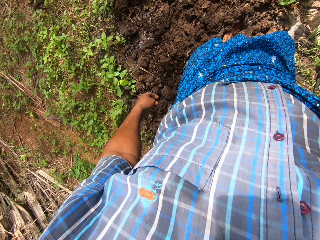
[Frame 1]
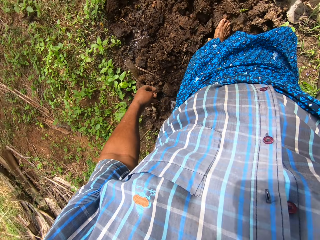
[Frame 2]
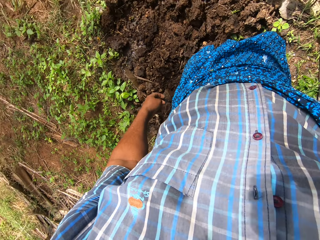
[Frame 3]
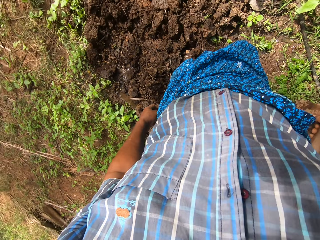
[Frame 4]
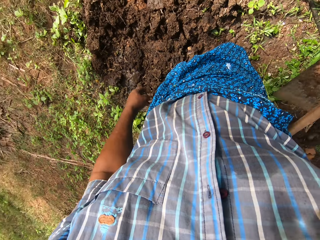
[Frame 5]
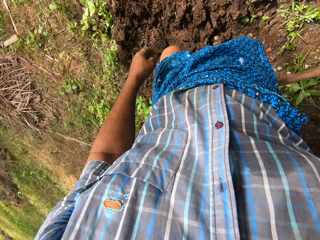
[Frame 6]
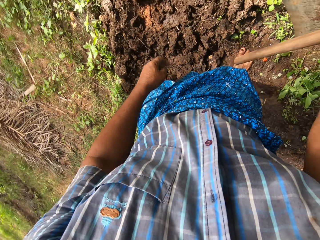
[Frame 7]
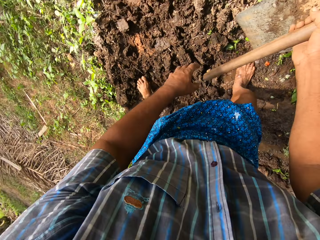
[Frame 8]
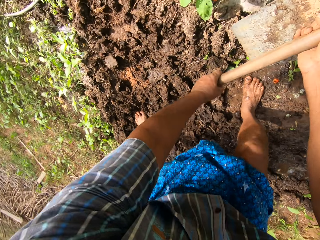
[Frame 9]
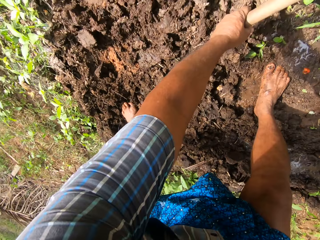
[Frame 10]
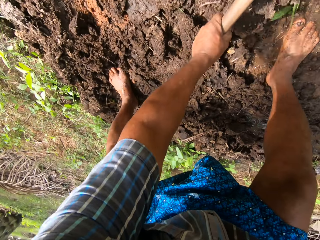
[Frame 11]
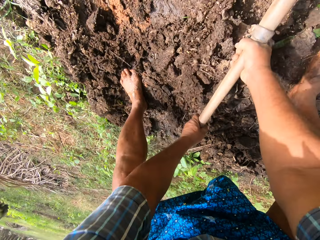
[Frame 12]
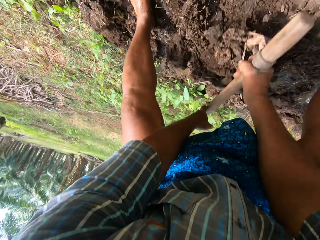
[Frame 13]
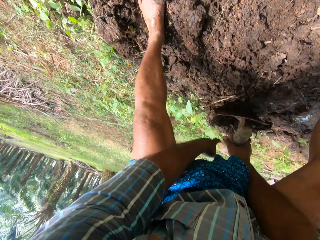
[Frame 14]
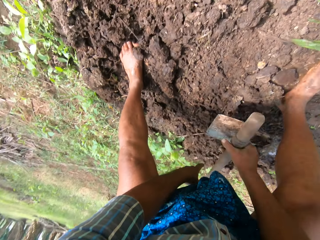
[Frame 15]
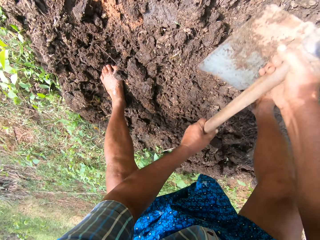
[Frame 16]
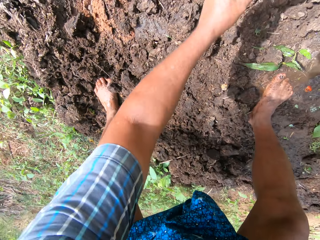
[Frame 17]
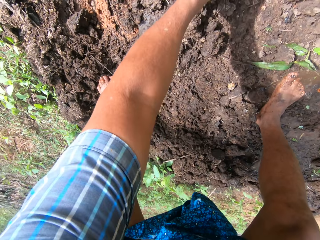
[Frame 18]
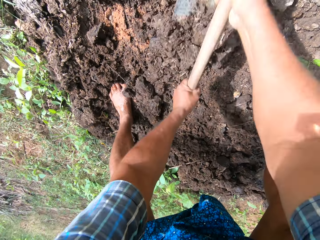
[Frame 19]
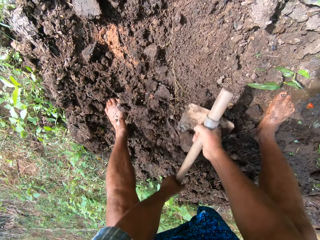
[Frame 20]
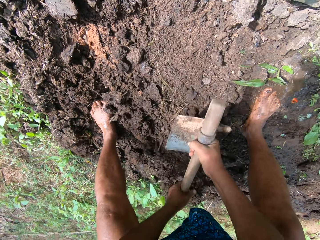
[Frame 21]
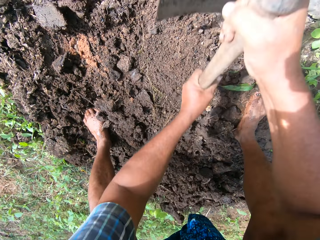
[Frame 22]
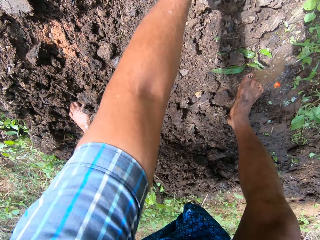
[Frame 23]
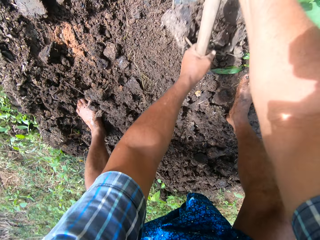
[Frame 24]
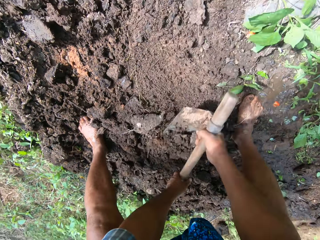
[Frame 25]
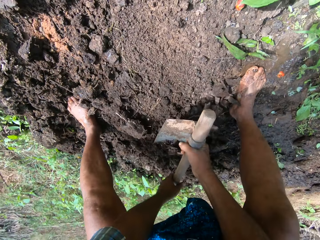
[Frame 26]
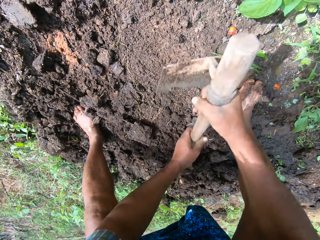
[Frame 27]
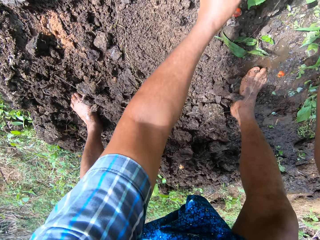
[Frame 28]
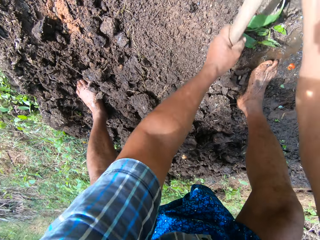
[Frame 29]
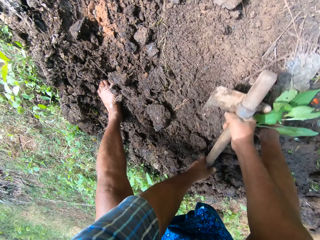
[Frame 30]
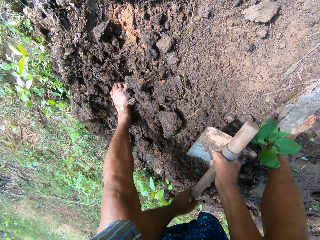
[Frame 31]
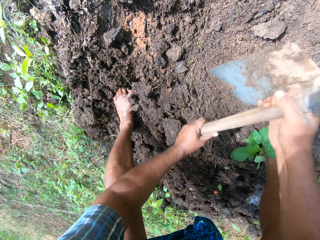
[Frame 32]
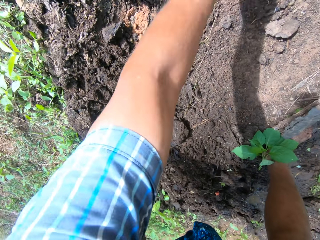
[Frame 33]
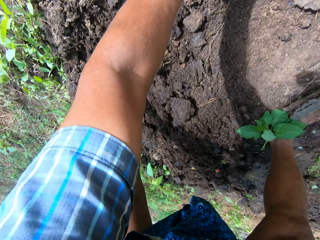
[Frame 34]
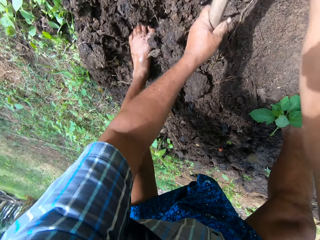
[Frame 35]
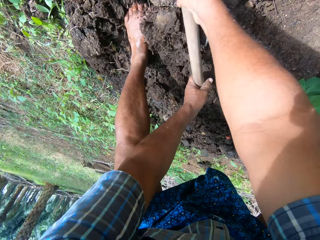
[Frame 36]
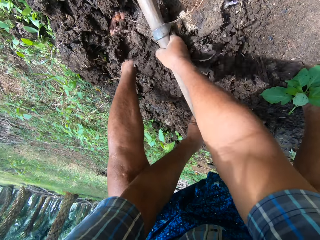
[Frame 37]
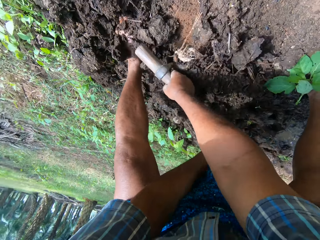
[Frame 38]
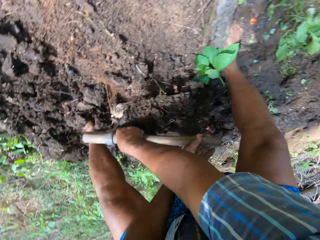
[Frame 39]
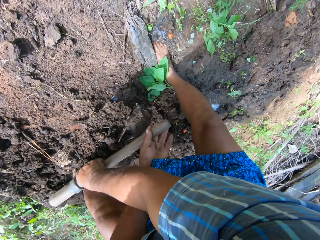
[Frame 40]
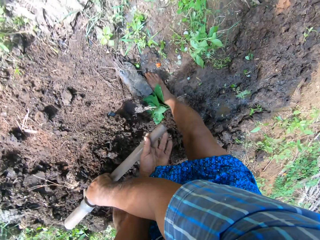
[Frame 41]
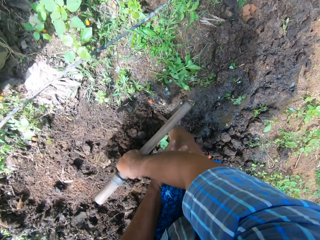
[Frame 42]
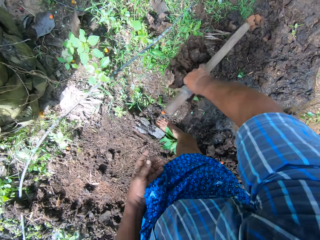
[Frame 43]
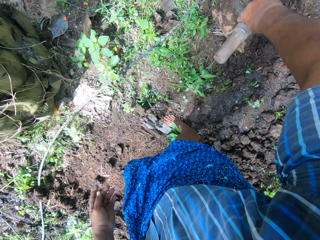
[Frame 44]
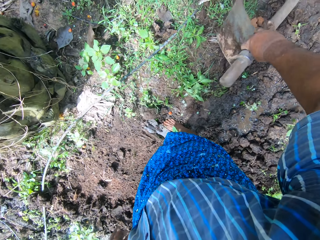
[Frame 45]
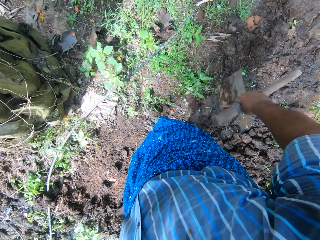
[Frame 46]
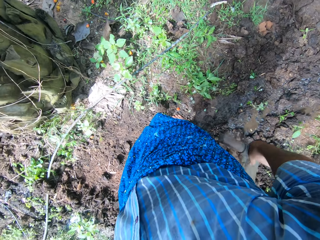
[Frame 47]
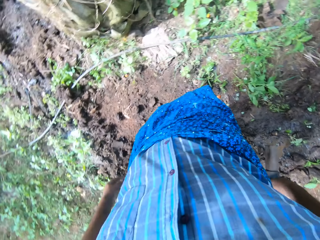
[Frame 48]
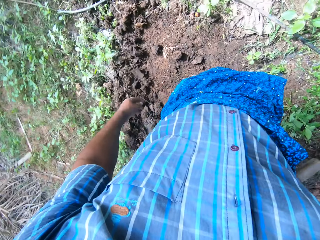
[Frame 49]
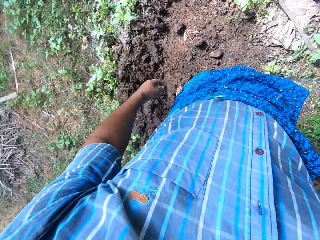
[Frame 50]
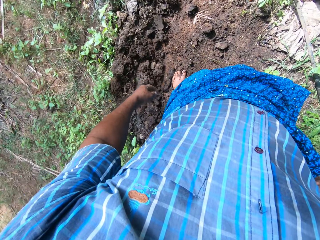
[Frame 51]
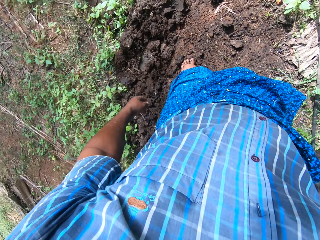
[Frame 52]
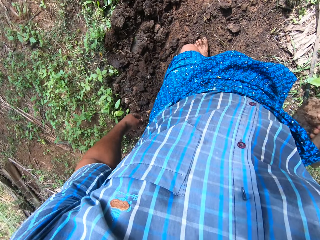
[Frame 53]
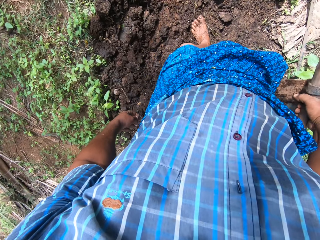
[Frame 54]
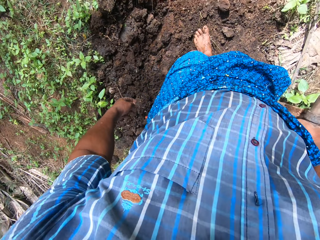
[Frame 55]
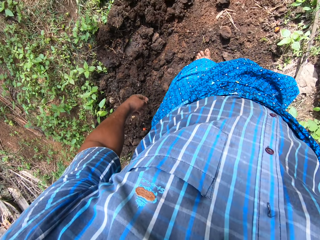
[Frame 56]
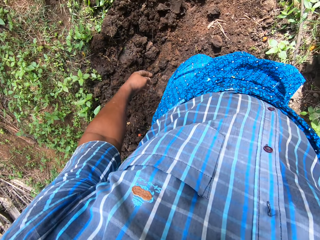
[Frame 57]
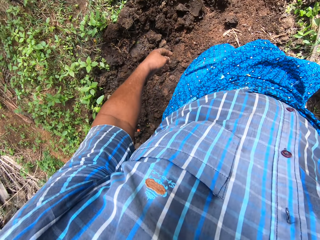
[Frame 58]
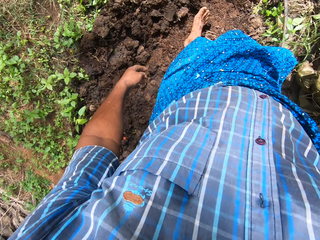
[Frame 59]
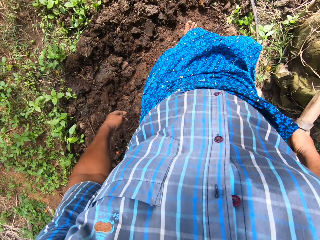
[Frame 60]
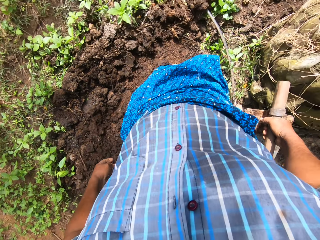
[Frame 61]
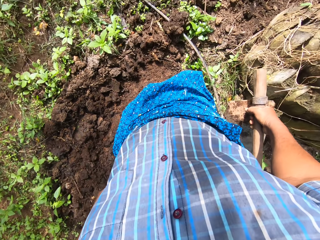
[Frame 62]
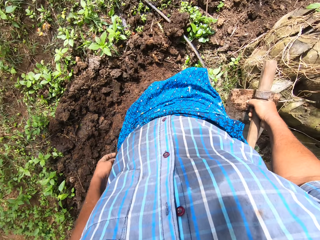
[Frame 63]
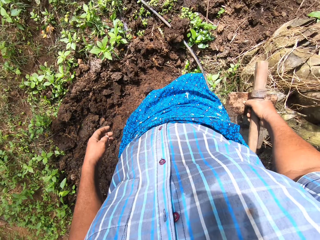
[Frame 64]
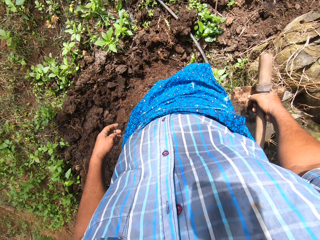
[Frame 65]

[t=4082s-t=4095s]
The camera wearer bends down. He removes mud from the farm. He digs the ground with the hoe in his hands. He stands up. He removes mud from the farm. He looks around the farm.

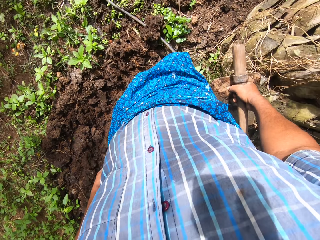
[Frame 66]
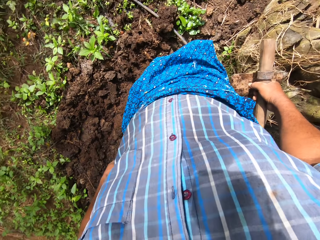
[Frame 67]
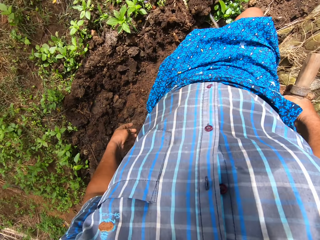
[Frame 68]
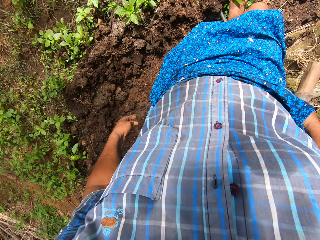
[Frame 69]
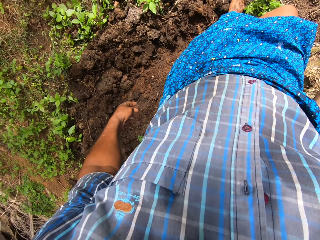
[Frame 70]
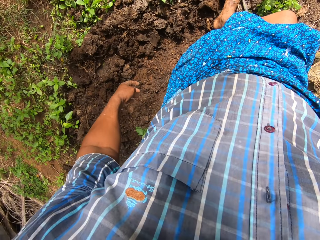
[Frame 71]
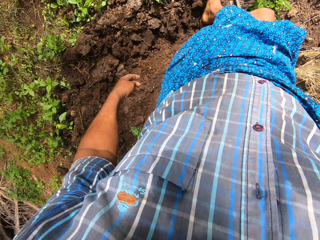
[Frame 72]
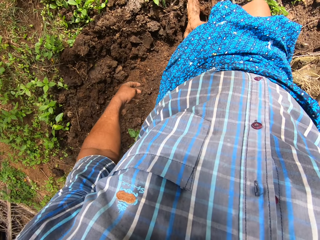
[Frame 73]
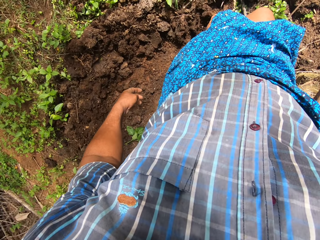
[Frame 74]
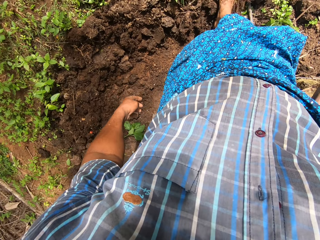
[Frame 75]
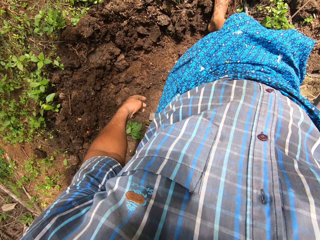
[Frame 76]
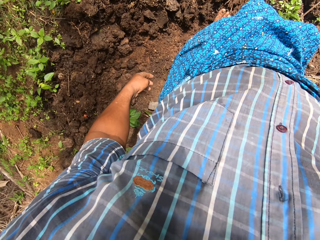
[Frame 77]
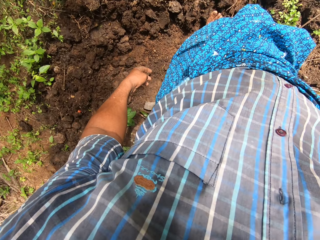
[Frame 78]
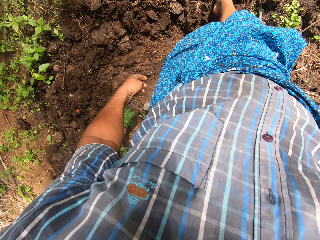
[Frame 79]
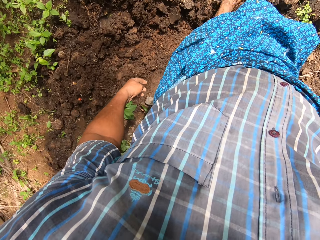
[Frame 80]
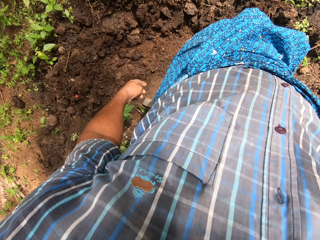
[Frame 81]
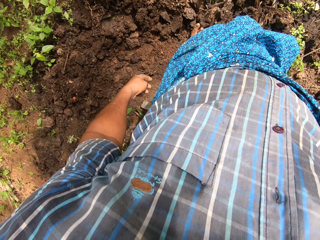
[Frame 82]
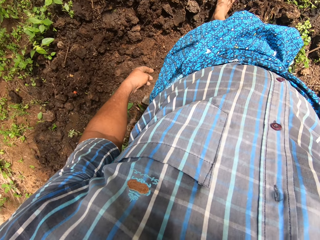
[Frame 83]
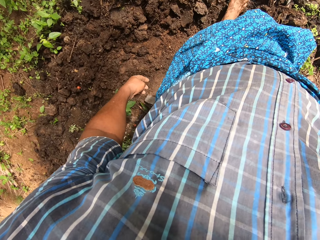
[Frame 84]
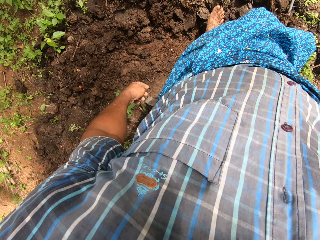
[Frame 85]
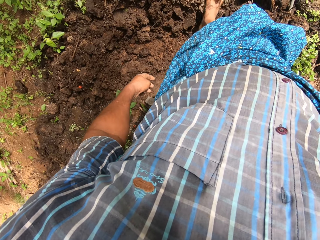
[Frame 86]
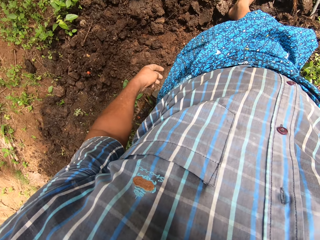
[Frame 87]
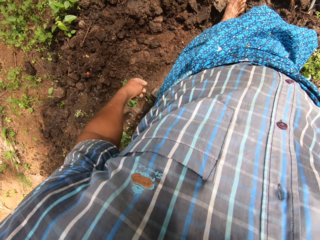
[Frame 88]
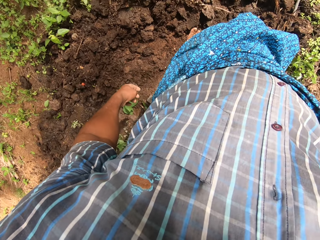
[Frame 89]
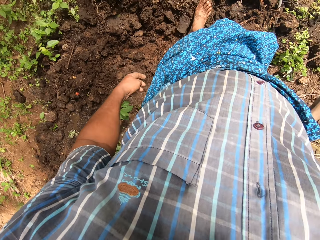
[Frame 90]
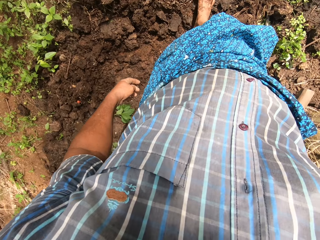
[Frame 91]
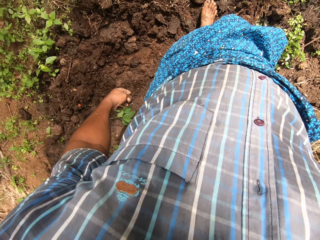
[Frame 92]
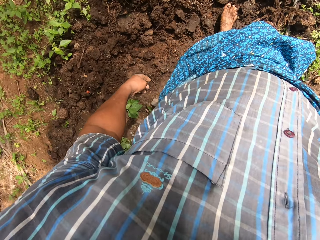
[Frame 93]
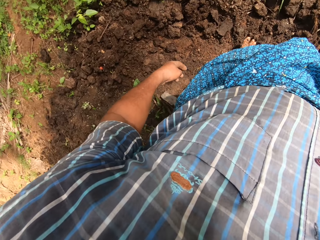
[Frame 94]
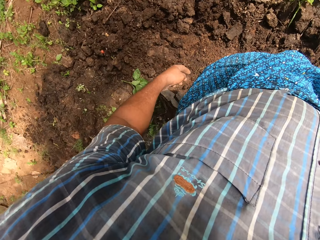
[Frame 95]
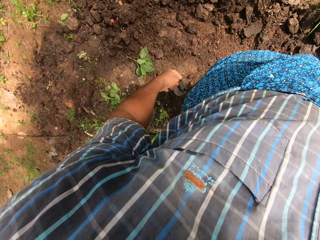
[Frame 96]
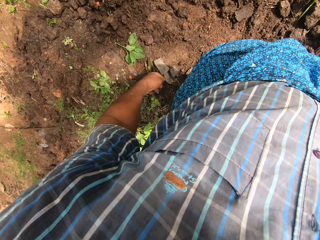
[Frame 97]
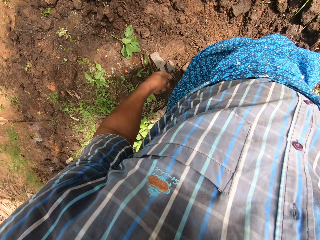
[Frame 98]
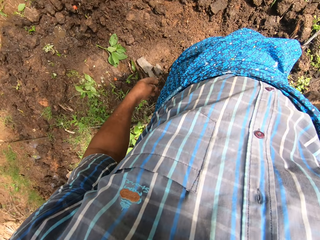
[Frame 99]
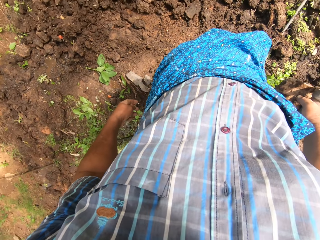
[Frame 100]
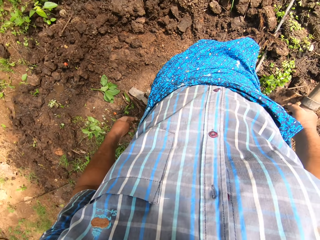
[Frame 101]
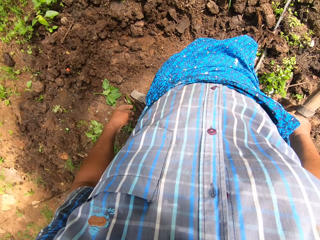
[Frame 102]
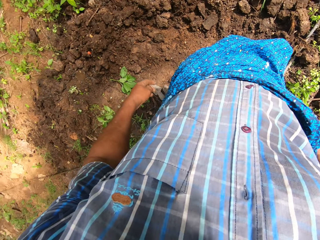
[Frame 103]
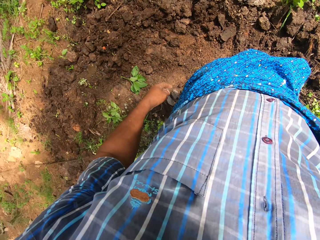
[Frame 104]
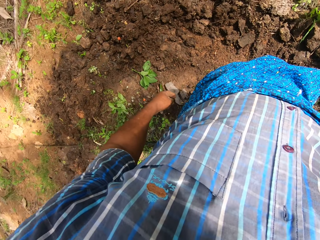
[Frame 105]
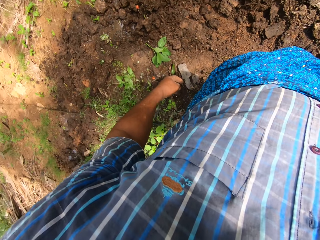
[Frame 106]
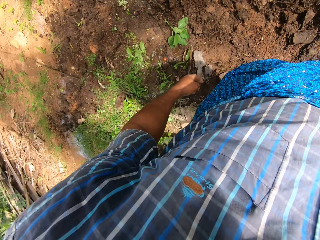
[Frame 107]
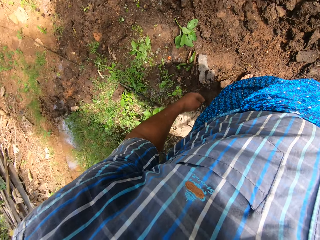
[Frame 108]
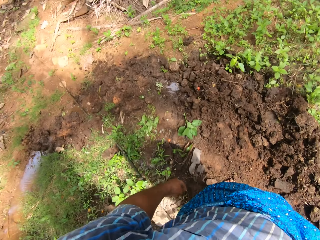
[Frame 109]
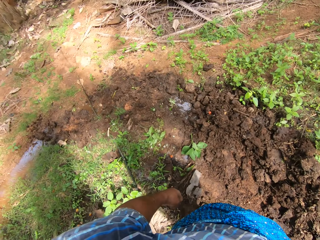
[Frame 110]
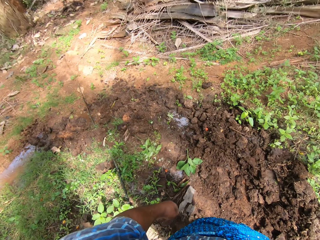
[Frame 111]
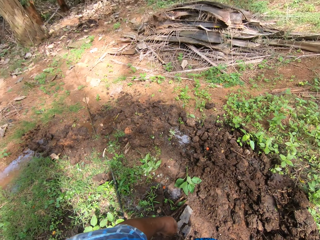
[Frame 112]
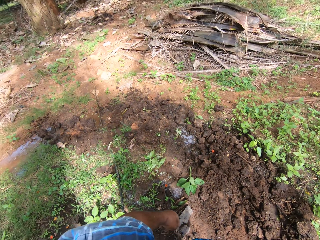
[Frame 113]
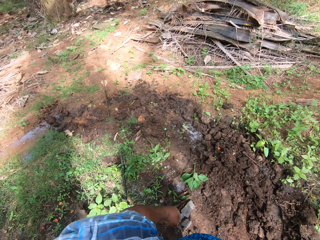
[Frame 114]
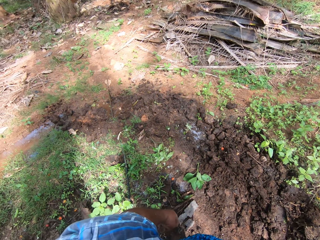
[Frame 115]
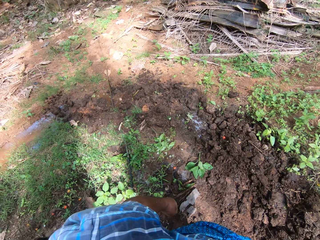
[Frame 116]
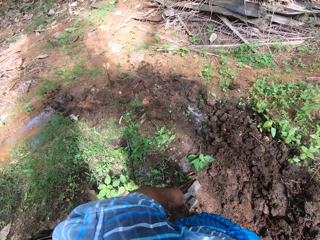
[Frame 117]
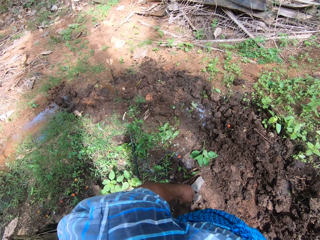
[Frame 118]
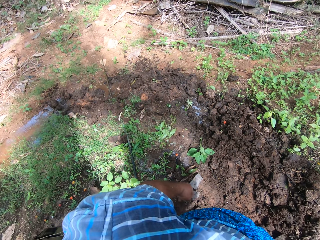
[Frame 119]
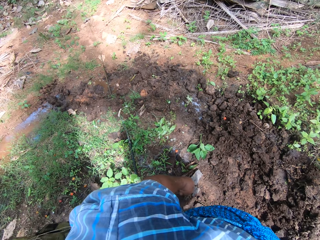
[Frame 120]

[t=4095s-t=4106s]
The camera wearer moves the soil on the ground with his legs. He looks around the farm.
